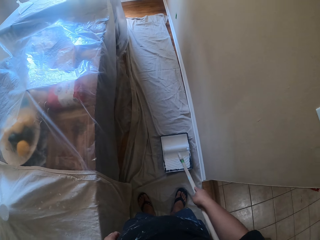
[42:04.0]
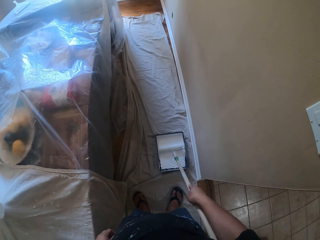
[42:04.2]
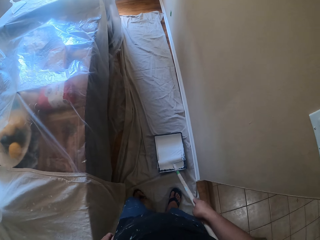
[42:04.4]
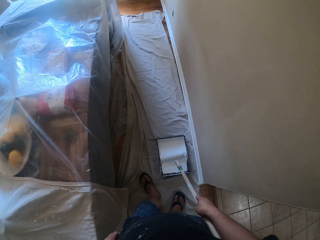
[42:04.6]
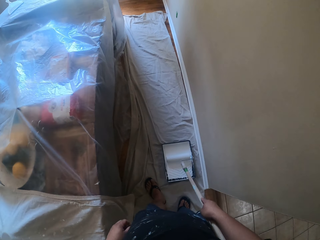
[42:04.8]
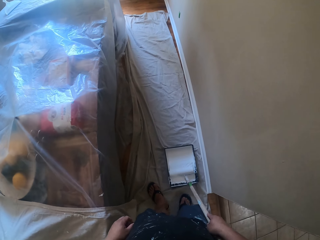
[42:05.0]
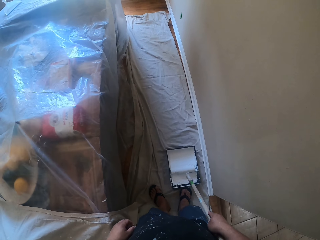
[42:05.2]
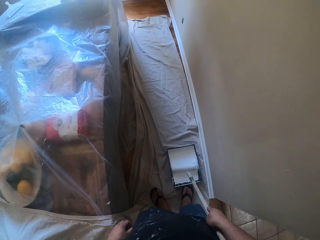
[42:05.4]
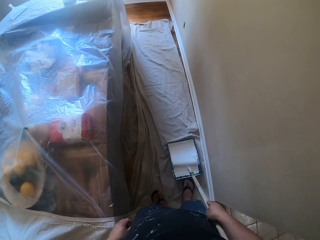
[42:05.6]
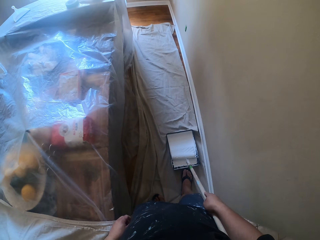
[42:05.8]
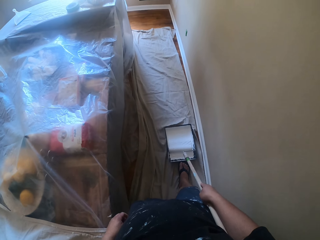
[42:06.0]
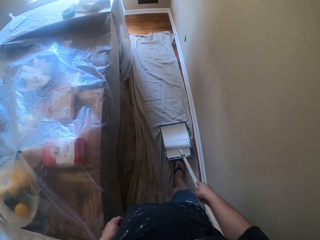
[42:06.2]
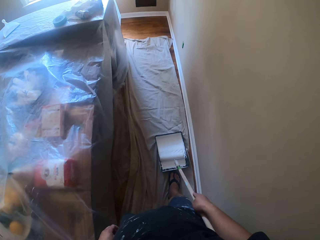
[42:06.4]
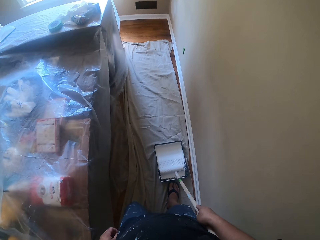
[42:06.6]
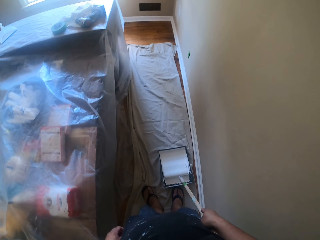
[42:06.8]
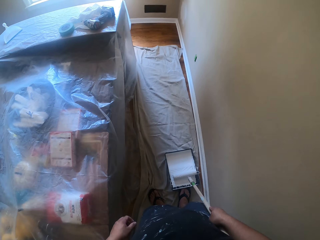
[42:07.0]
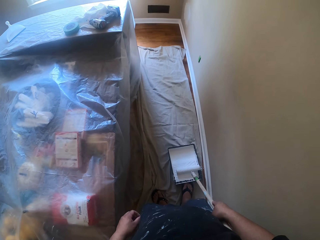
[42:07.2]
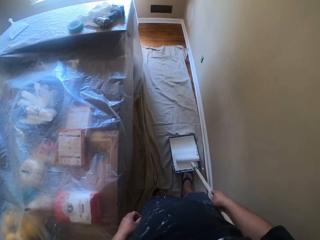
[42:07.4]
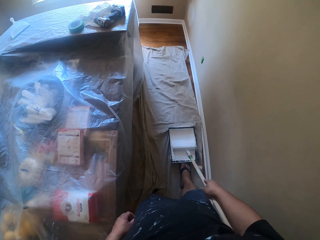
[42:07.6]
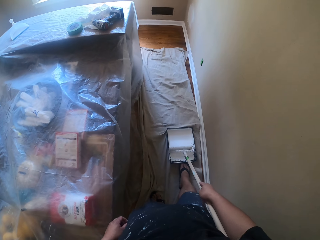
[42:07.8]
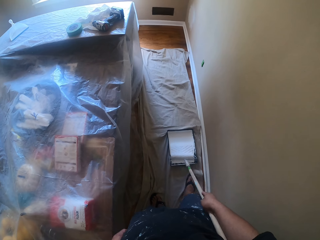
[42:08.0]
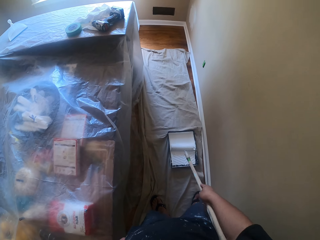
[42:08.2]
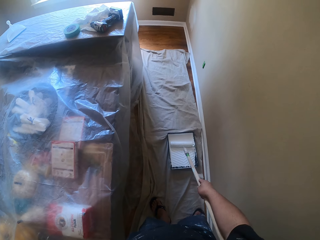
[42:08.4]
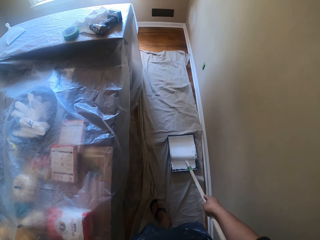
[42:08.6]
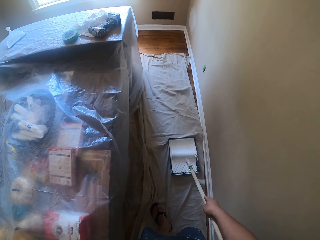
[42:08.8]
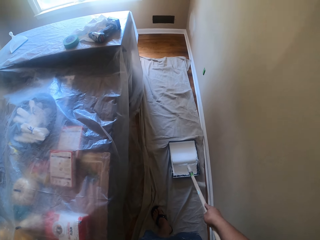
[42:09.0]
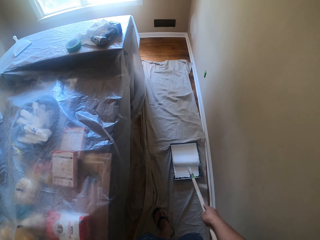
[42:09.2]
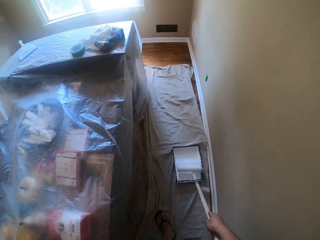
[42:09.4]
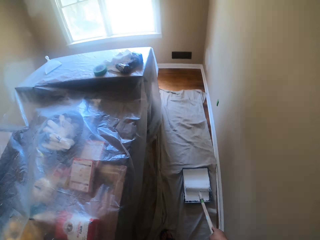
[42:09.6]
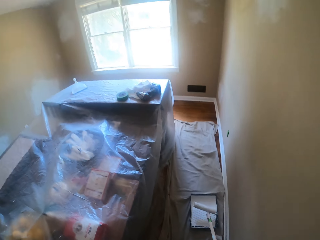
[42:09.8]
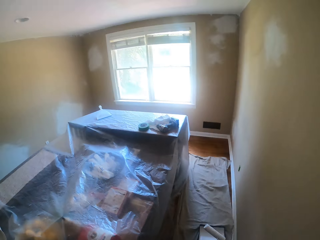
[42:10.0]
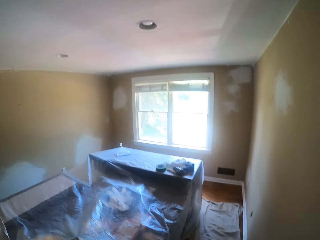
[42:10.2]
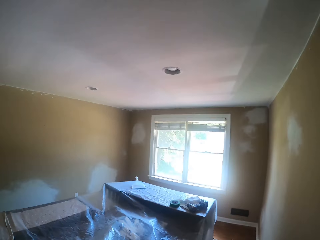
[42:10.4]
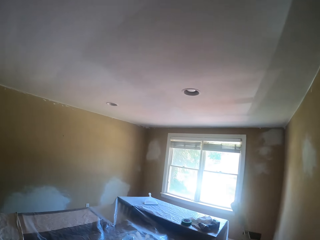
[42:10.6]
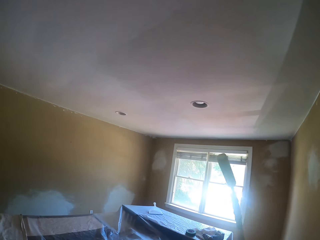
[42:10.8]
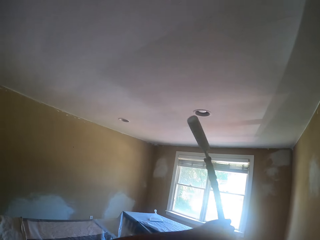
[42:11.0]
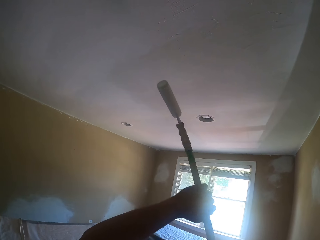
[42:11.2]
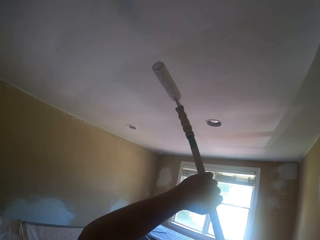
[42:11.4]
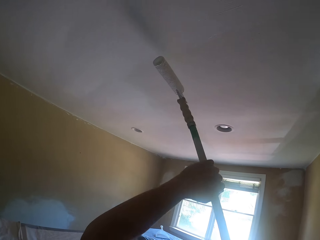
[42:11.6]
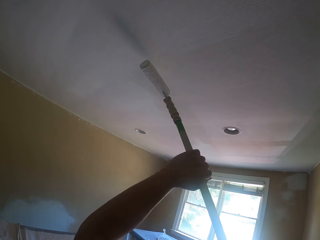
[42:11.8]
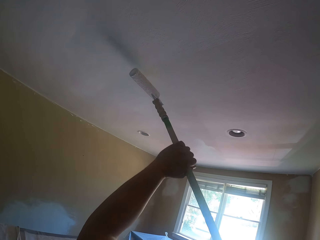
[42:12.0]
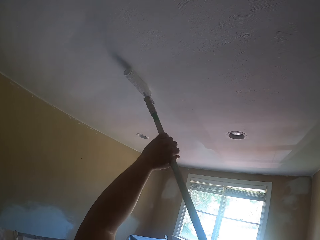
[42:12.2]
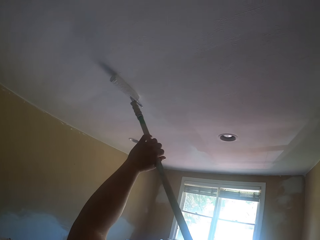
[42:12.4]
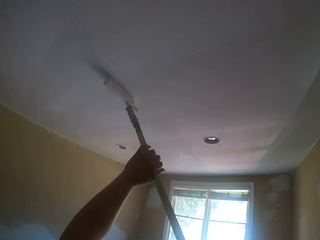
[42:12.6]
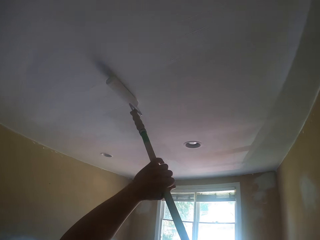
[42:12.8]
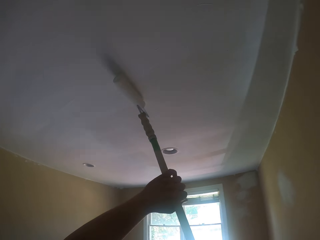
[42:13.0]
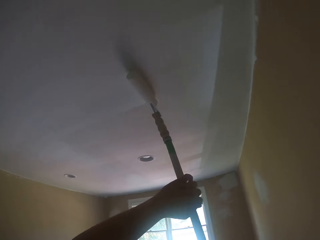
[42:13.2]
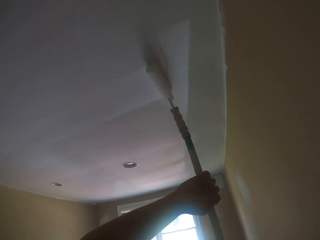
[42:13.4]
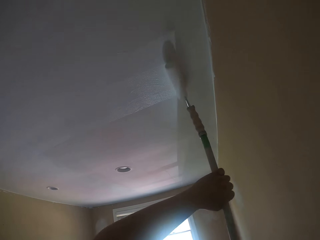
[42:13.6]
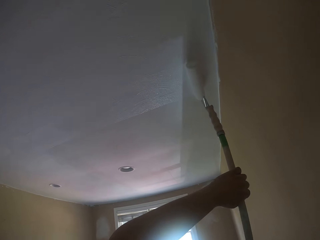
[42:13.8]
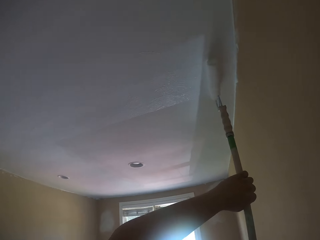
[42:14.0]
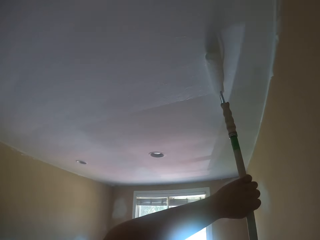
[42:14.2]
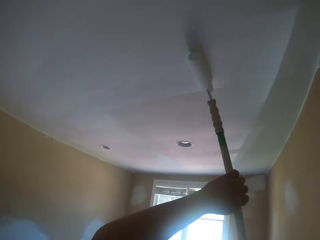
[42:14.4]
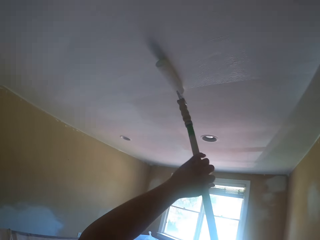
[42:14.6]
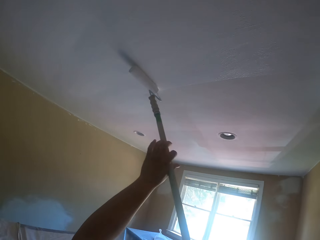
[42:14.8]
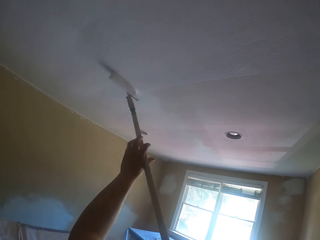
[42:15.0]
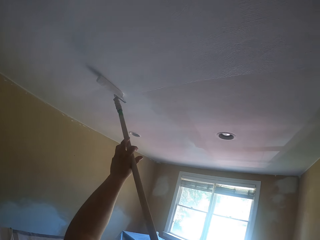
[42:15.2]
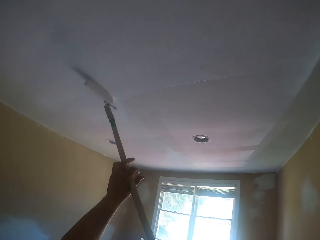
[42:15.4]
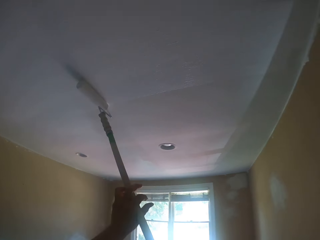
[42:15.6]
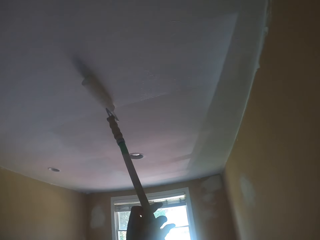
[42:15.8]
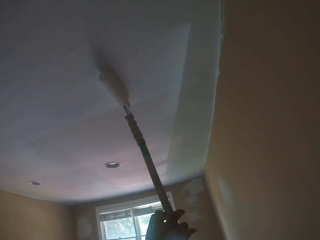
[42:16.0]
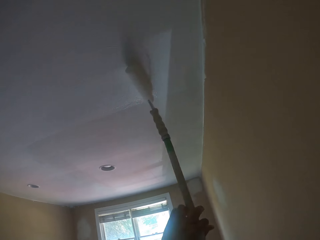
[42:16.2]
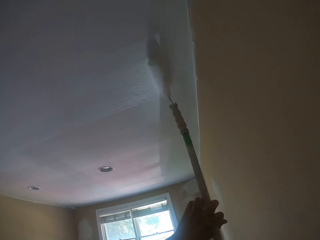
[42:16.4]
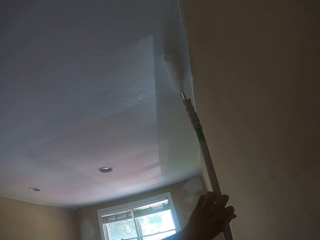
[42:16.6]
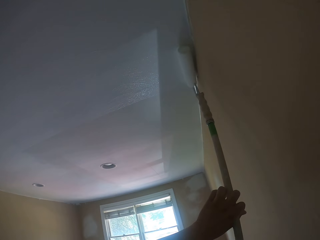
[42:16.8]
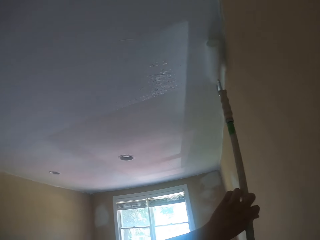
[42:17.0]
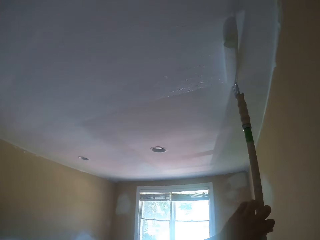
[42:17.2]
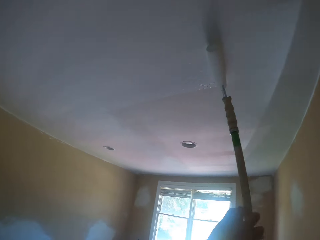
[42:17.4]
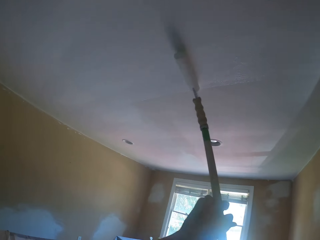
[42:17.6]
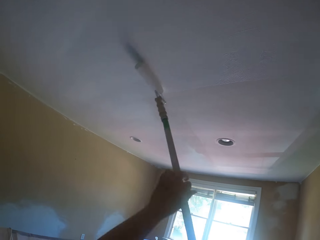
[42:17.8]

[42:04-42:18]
The camera wearer pushes the paint tray with his right foot. He pushes the paint tray with his right foot again. He rolls the paint roller on the paint tray with paint. He paints the ceiling of a house with the paint roller.

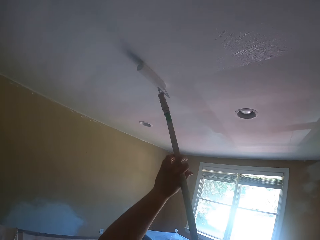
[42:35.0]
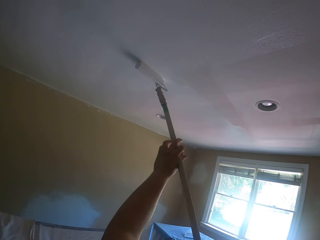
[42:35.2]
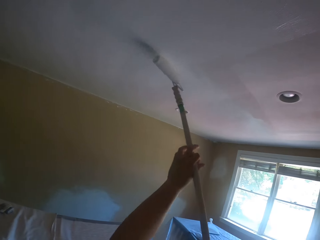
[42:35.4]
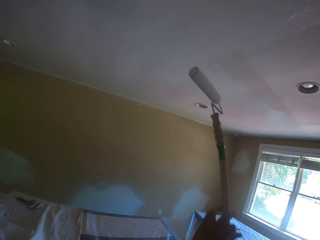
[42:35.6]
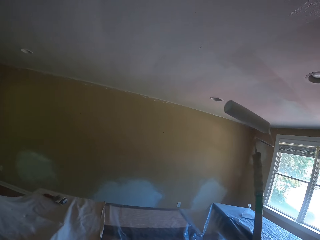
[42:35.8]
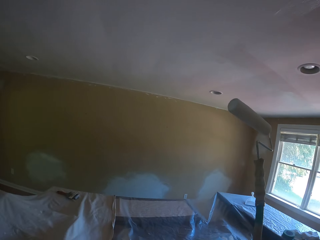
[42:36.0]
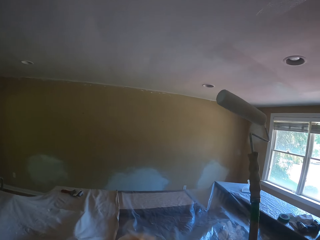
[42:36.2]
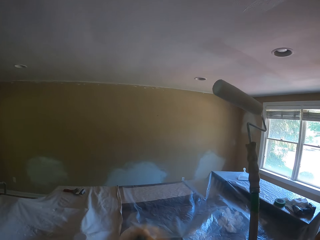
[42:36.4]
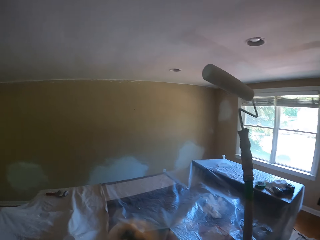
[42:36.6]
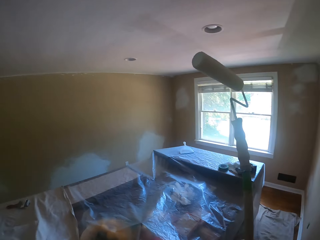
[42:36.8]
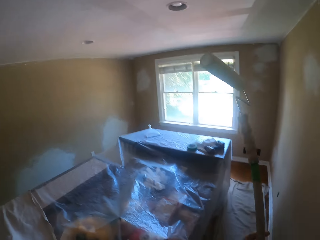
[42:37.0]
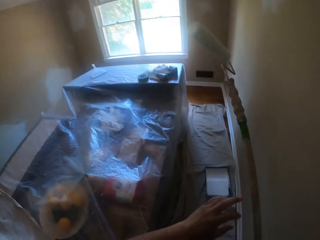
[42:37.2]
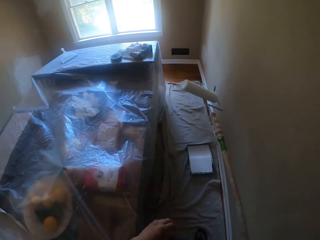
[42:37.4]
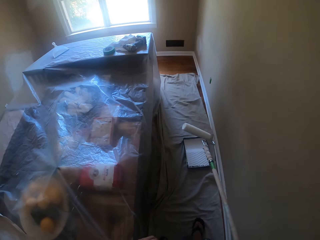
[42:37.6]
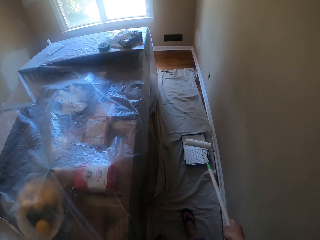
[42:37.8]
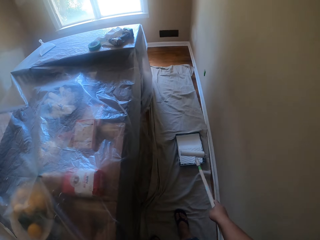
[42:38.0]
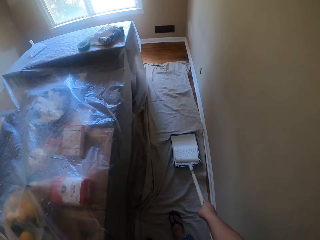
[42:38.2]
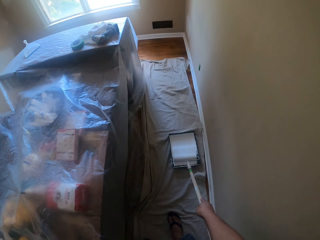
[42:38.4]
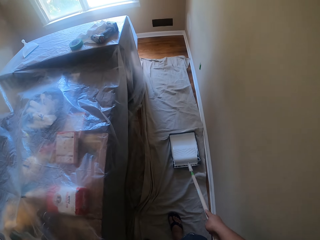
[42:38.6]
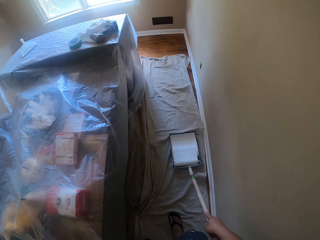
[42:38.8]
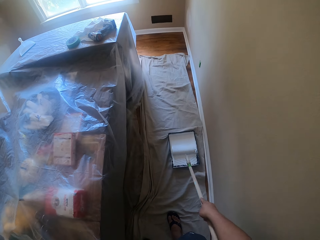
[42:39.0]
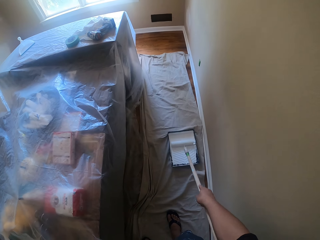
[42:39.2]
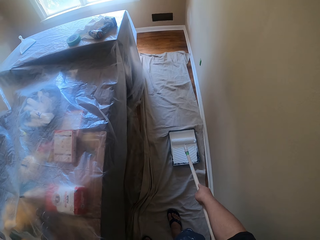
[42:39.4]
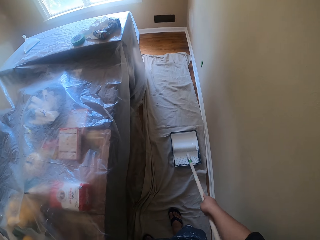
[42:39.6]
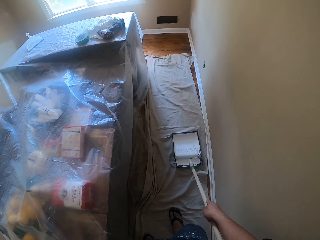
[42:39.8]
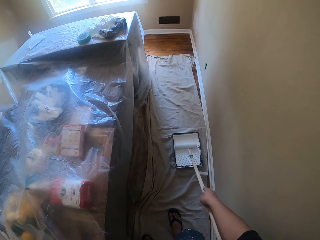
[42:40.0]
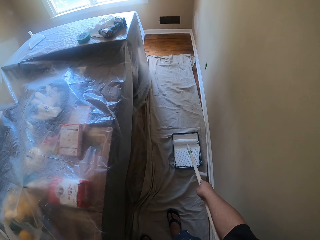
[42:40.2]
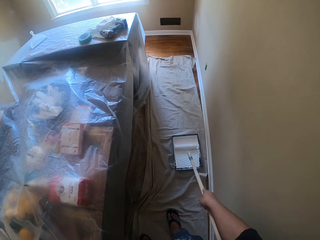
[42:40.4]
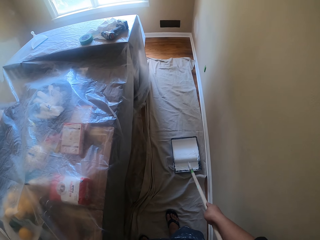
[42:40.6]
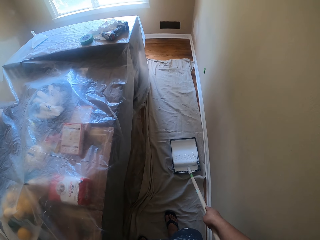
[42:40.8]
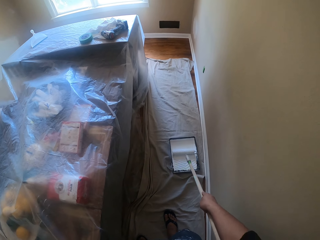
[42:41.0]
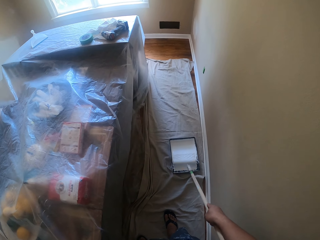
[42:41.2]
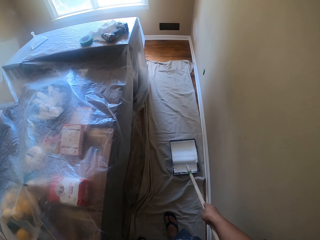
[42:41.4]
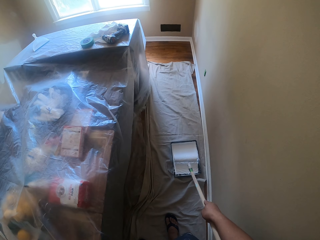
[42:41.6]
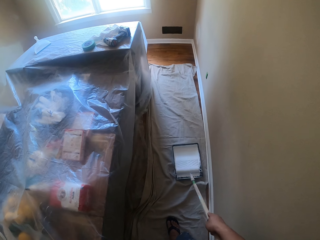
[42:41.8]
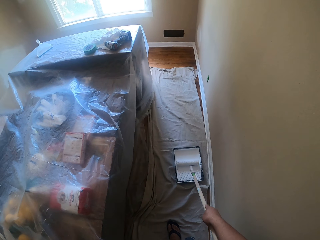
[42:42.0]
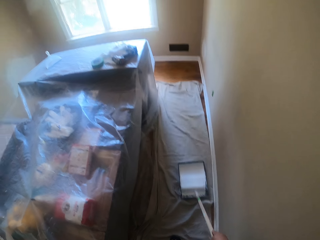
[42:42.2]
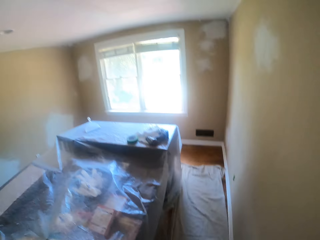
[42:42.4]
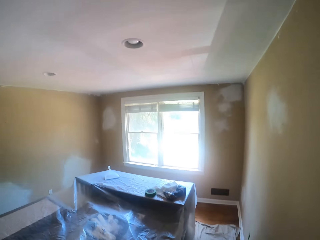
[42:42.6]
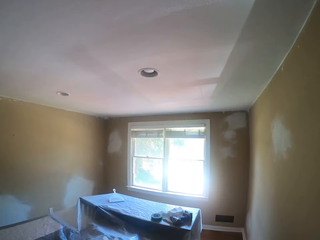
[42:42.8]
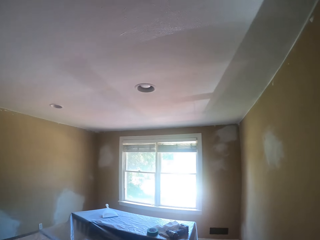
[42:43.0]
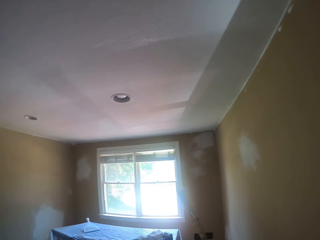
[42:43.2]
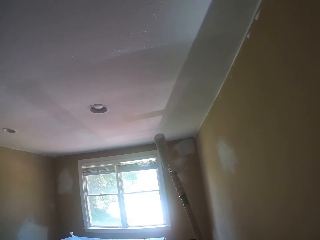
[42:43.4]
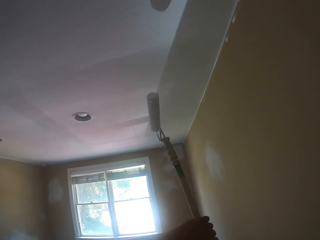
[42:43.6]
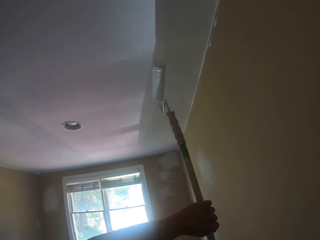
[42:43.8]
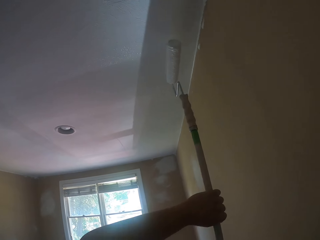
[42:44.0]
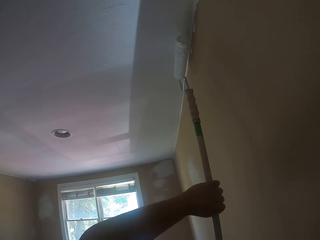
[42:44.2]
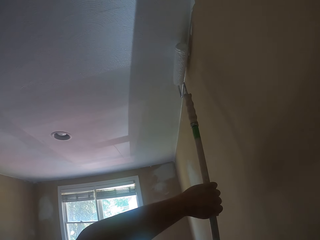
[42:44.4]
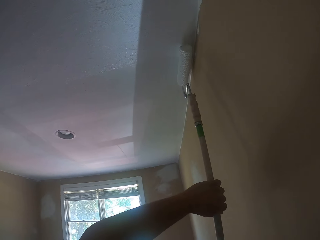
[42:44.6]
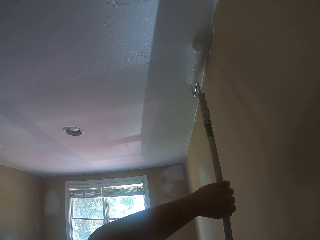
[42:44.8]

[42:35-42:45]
The camera wearer lets go of the paint roller with the left hand. They scoop paint from the paint tray with the paint roller. They paint the ceiling of a house with the paint roller.
